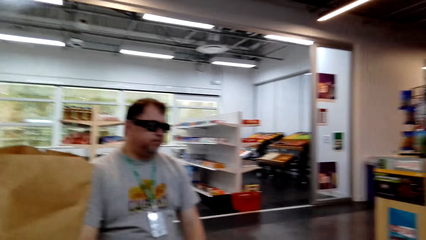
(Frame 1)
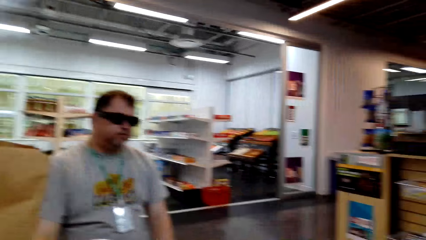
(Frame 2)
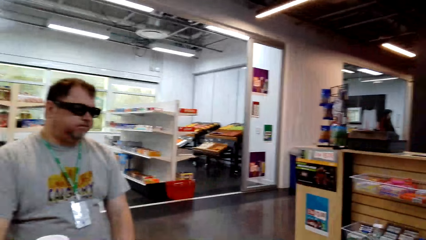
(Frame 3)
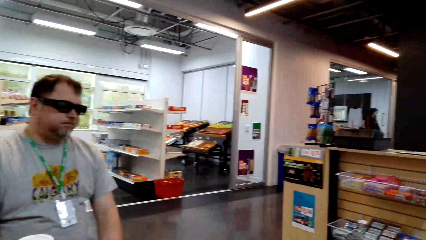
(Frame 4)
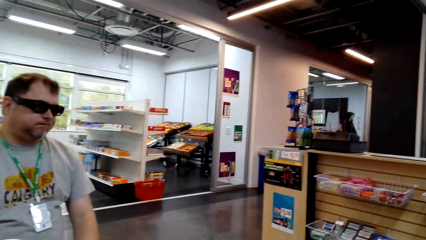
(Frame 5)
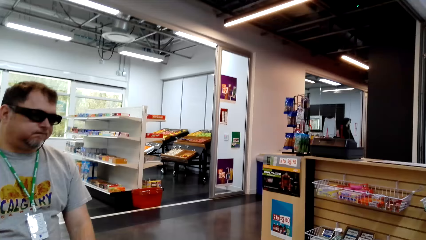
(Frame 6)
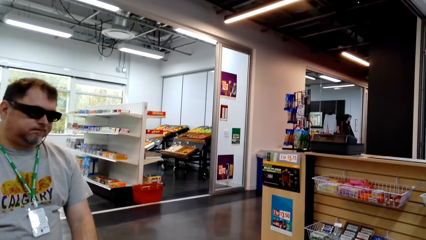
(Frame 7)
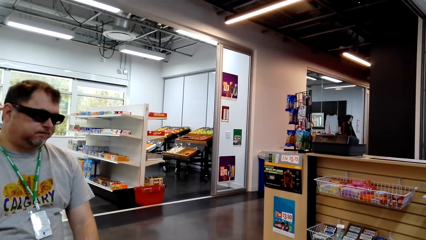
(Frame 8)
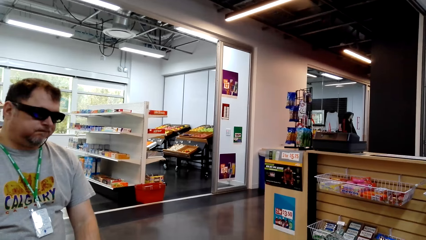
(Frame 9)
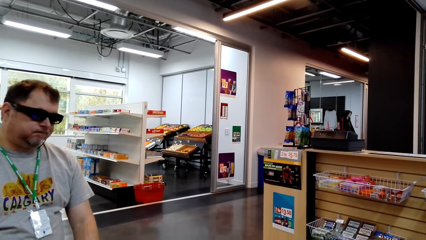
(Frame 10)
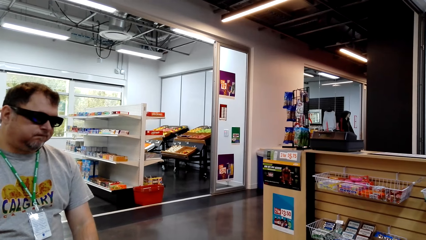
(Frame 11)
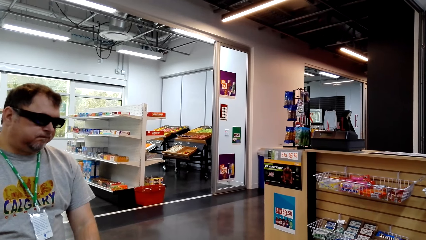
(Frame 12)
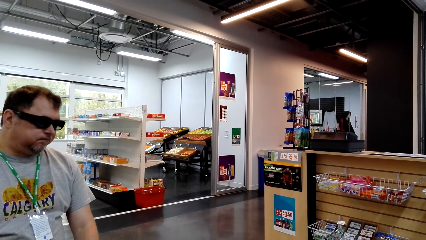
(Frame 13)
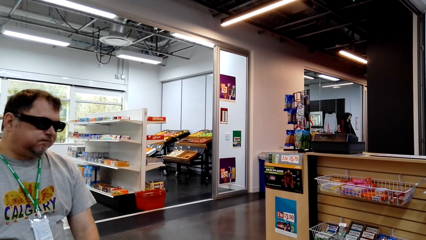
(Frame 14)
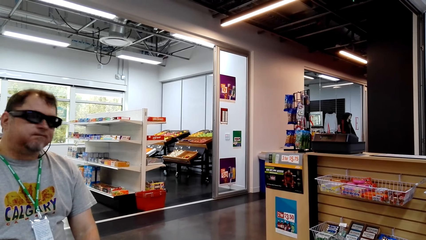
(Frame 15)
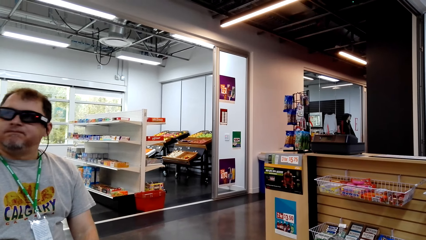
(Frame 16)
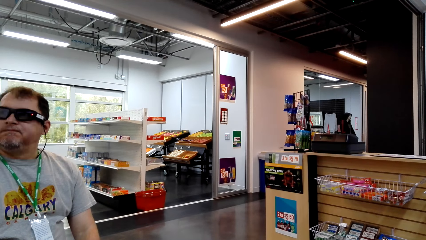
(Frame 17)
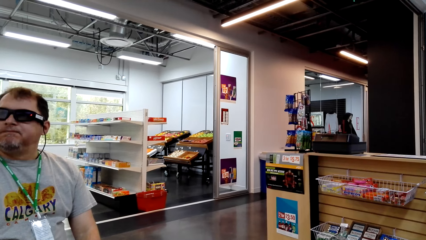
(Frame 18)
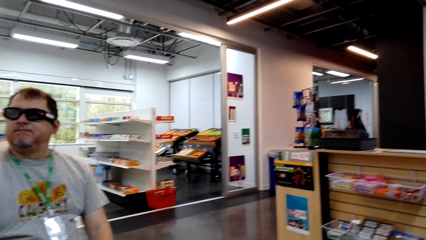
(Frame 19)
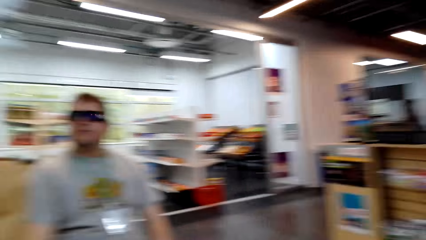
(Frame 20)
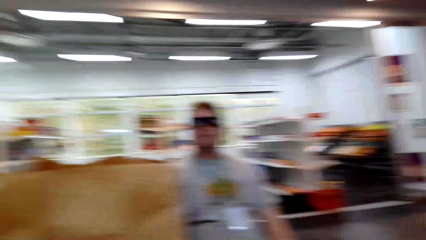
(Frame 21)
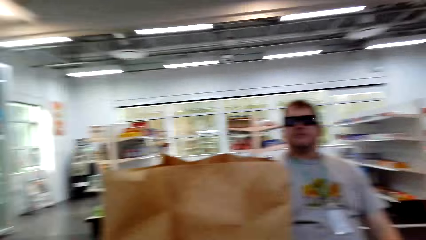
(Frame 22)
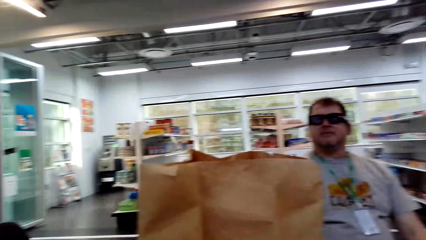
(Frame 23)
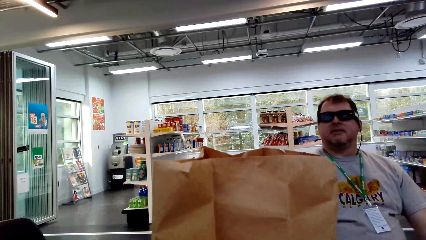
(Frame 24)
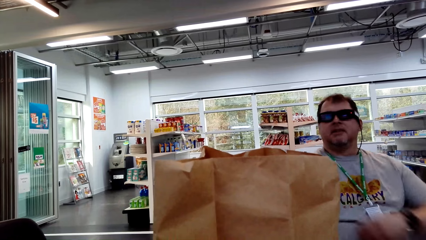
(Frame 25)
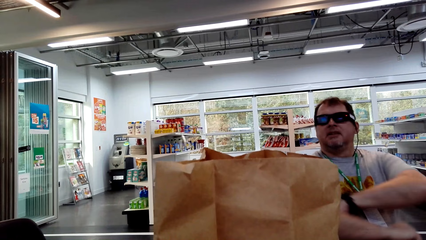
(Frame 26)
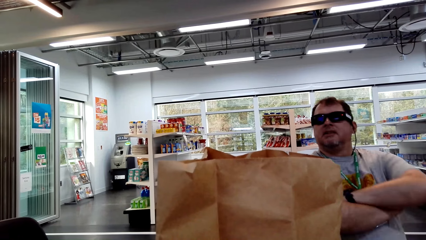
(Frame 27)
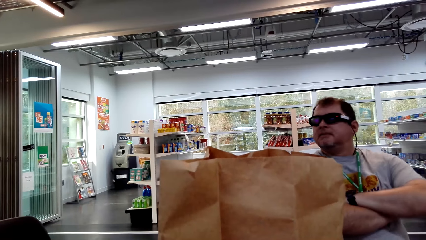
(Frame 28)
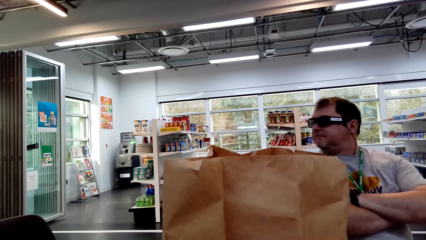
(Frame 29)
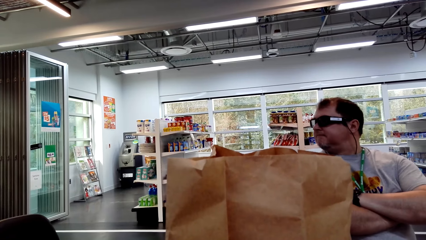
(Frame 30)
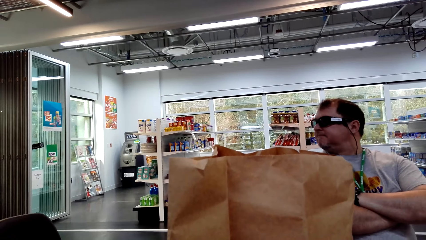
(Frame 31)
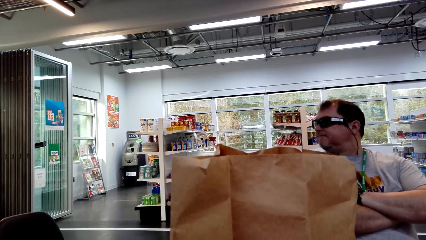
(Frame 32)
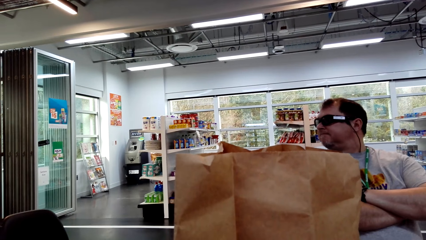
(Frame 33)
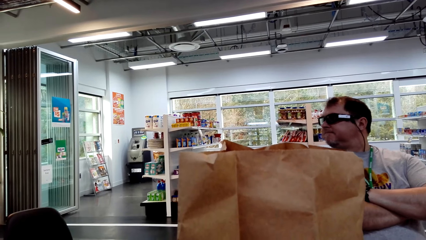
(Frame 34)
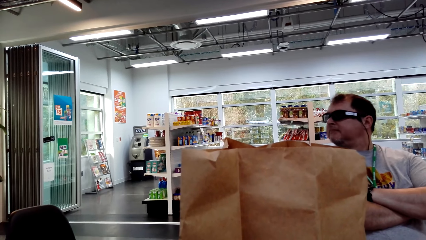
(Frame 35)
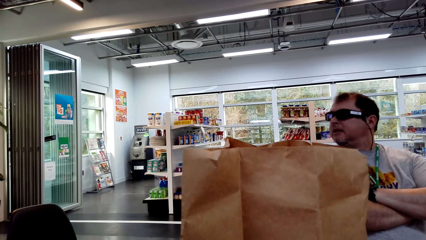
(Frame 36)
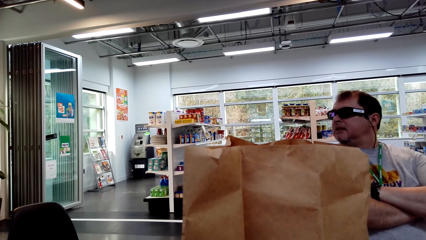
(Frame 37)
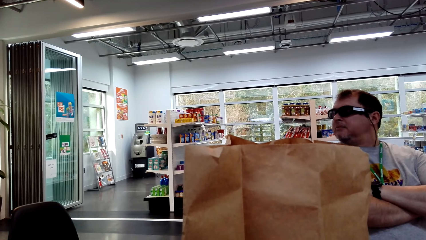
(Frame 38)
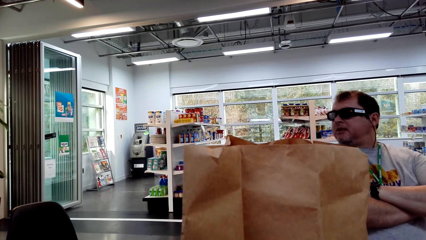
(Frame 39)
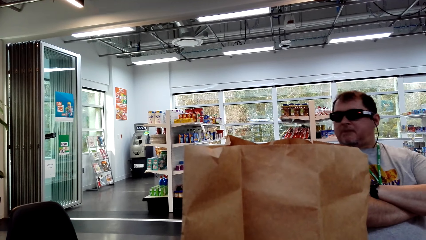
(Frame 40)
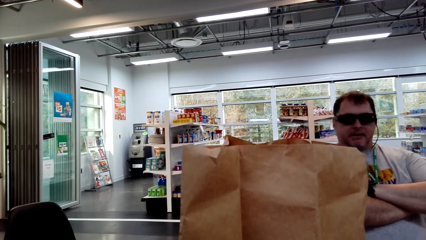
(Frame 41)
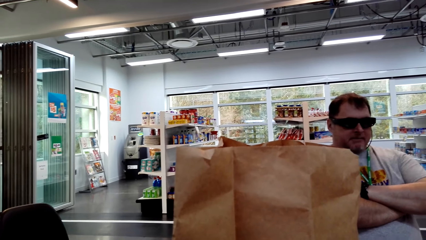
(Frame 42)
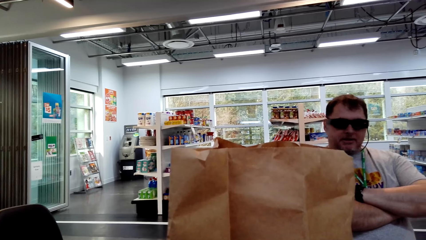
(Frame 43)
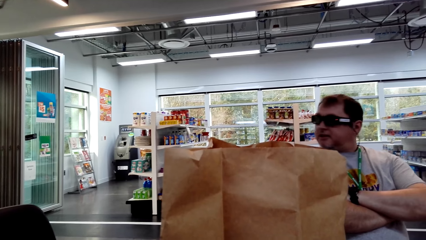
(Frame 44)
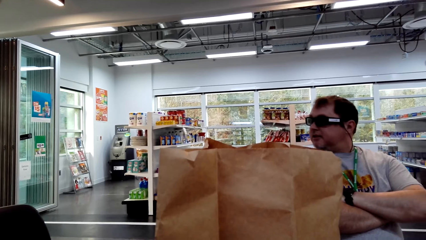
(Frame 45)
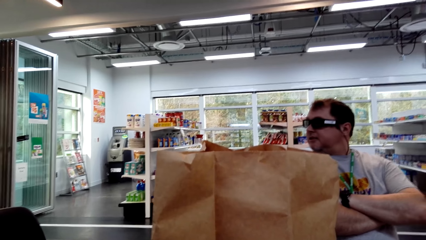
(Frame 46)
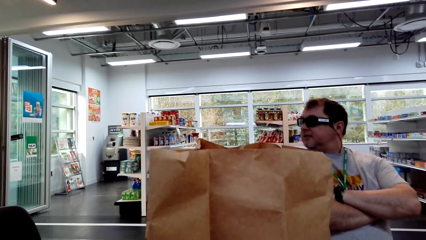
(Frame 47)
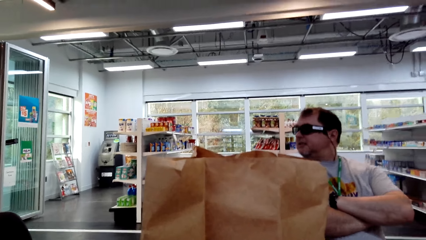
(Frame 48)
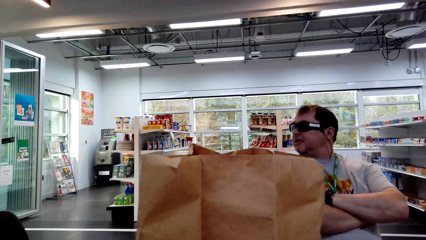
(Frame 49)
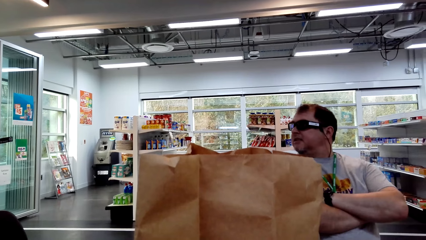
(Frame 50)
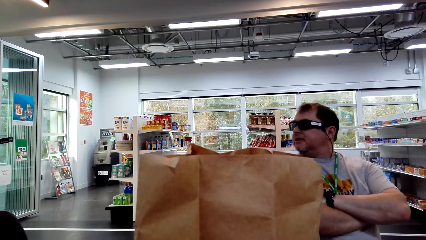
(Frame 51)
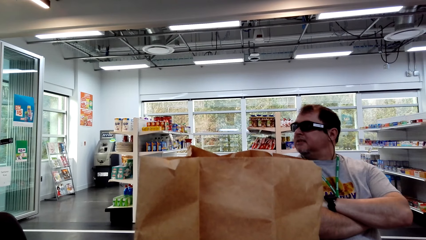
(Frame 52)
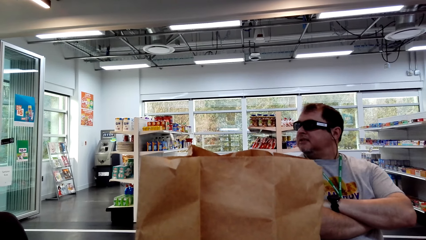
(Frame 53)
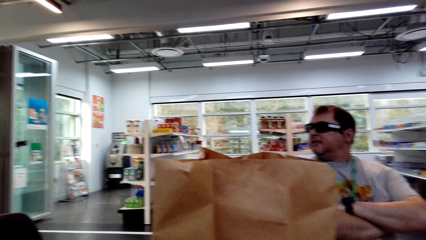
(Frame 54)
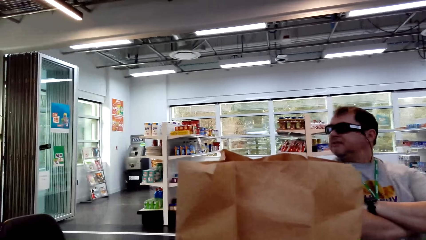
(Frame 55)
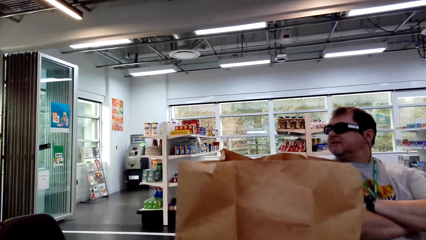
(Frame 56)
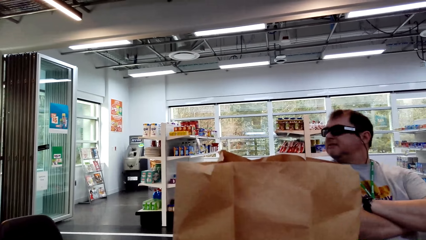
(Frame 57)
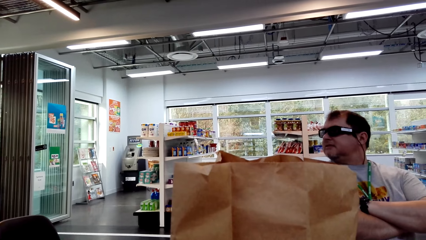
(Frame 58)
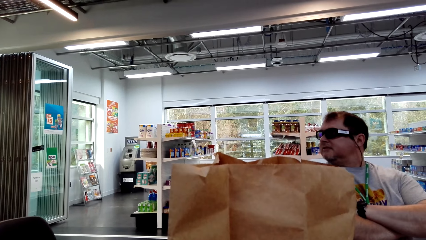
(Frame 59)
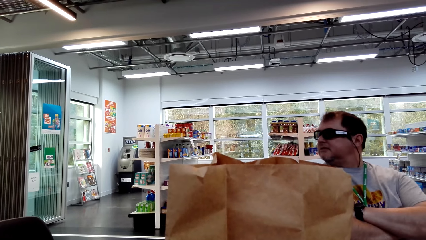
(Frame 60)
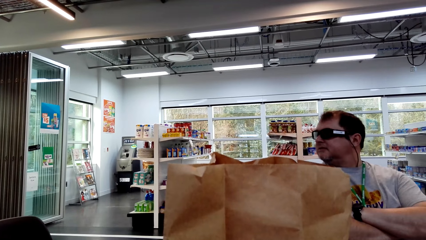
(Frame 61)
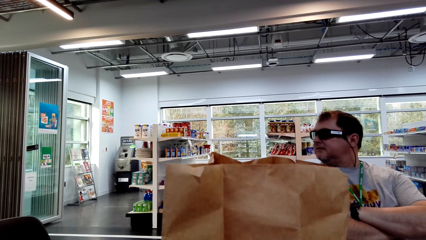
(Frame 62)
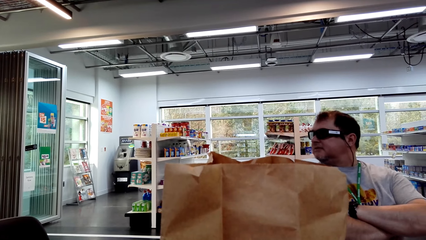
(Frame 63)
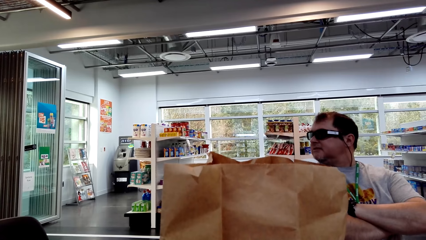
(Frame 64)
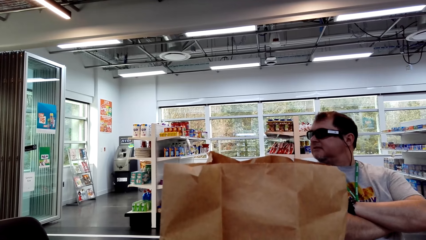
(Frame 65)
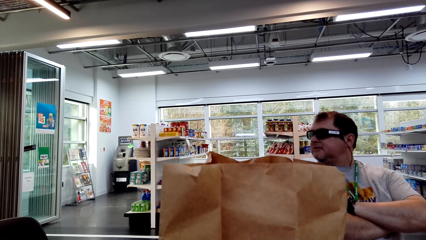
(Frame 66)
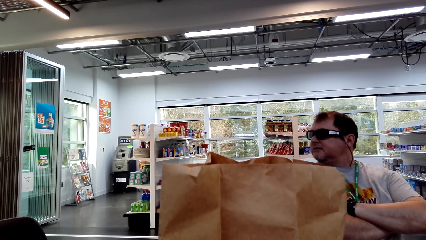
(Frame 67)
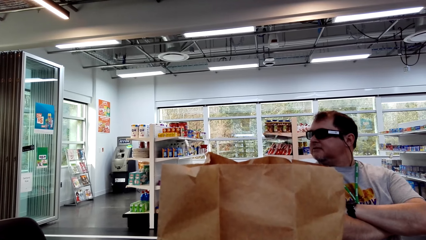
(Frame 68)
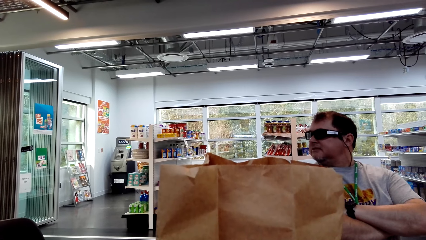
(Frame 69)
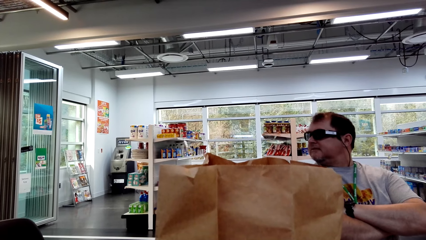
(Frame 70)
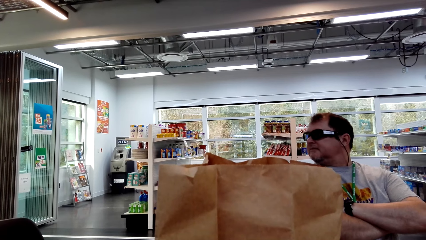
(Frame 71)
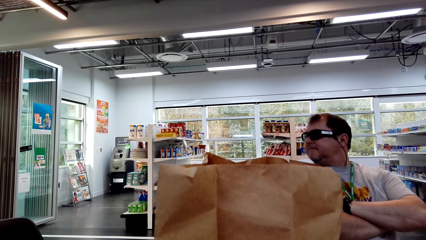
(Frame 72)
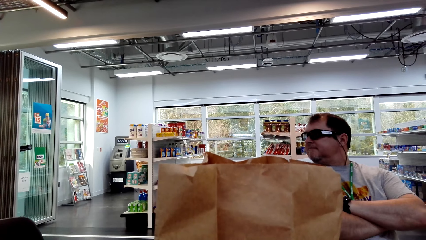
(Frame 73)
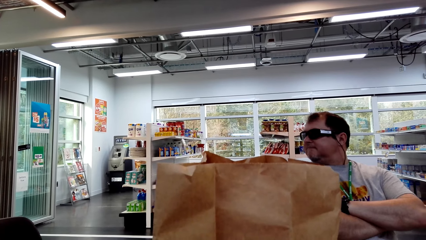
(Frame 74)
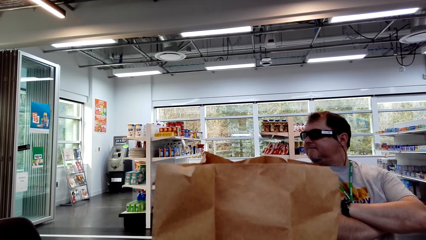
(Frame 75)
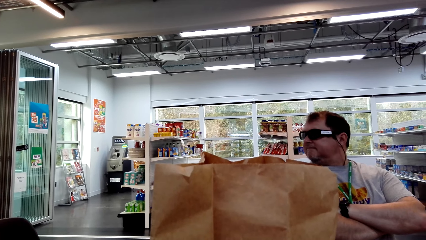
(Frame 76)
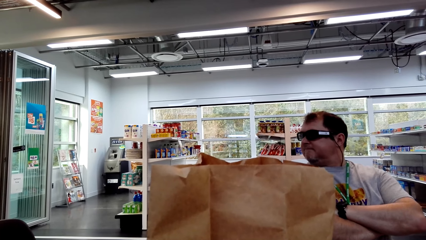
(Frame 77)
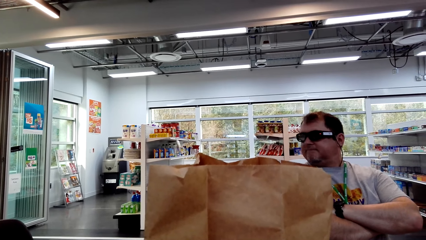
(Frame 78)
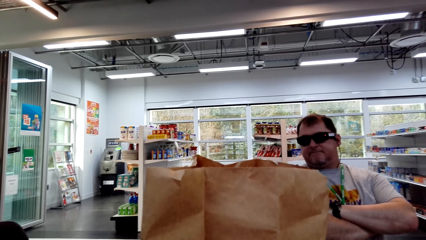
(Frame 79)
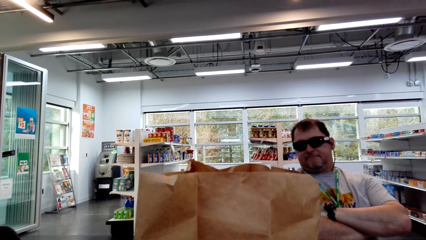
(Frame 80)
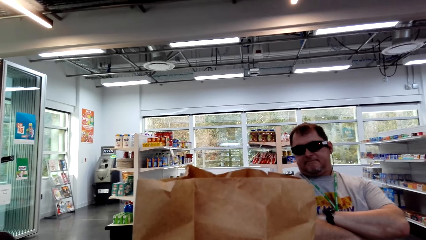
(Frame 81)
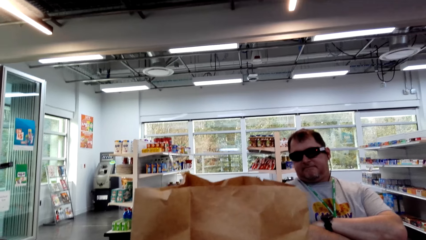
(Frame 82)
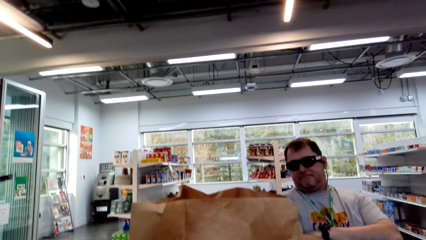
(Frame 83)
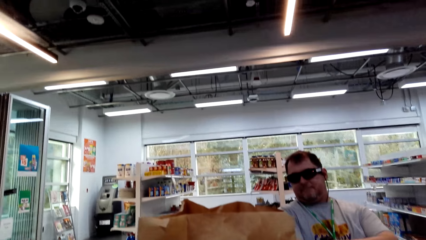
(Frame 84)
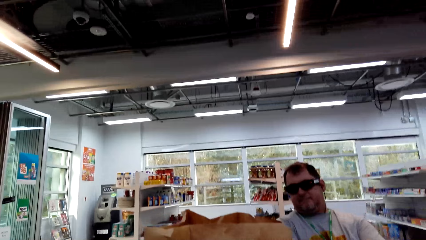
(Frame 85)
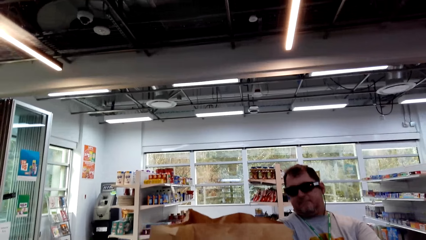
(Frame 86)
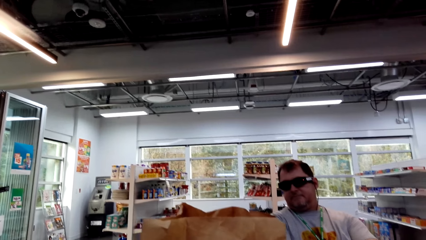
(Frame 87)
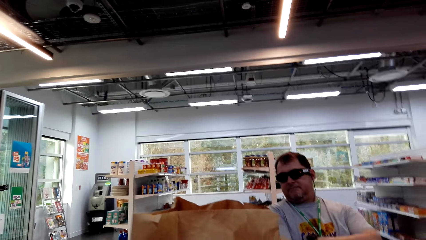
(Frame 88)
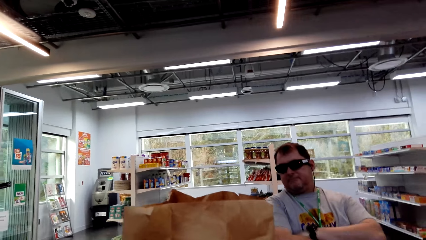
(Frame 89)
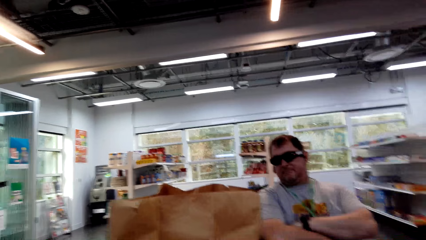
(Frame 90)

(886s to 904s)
The camera wearer looks around. A man looks left. The camera wearer talks to the man.
